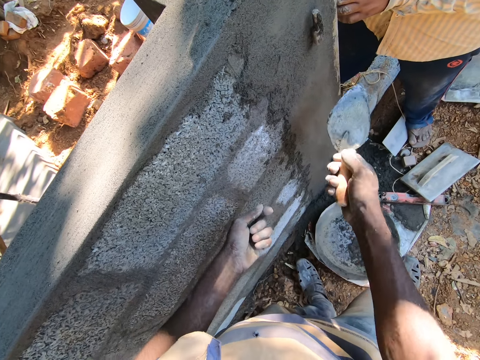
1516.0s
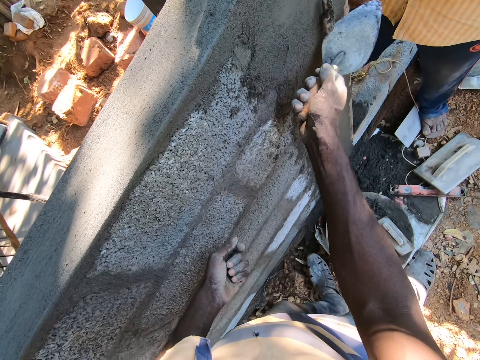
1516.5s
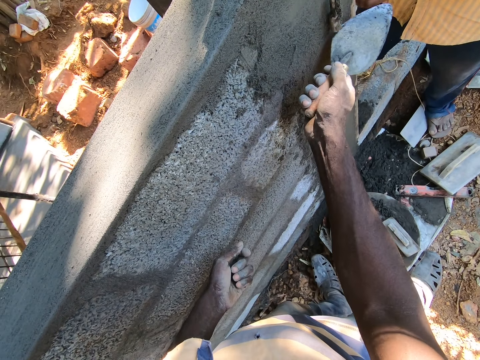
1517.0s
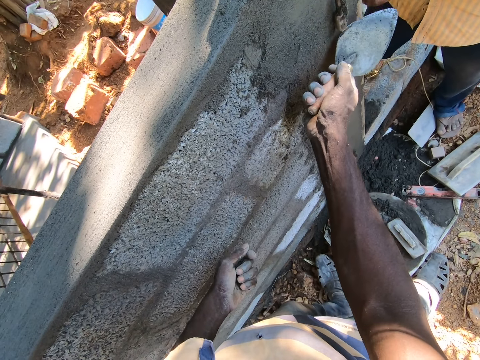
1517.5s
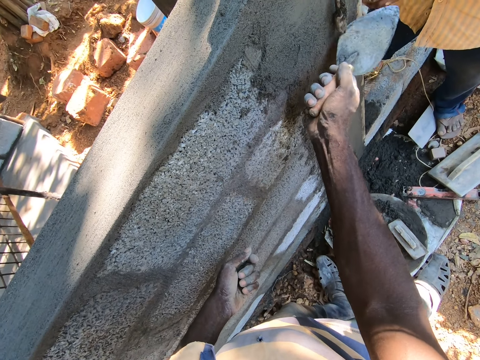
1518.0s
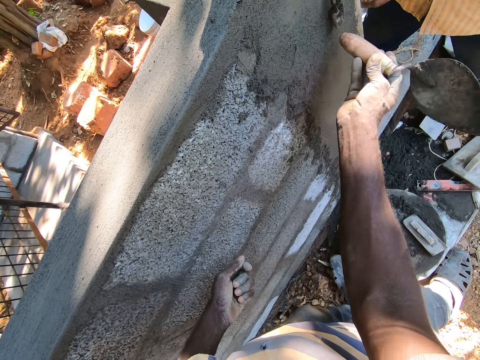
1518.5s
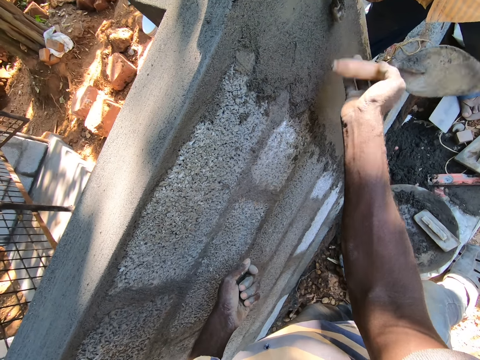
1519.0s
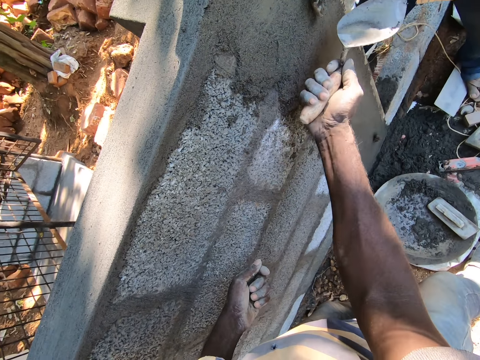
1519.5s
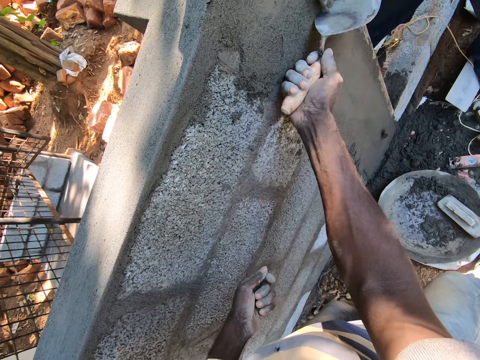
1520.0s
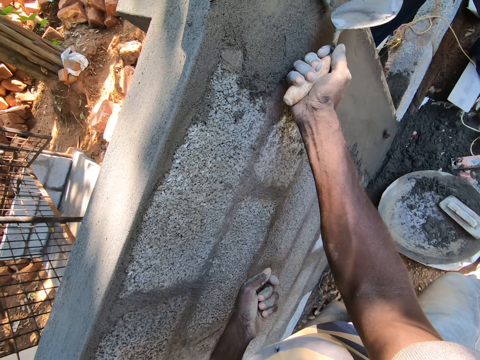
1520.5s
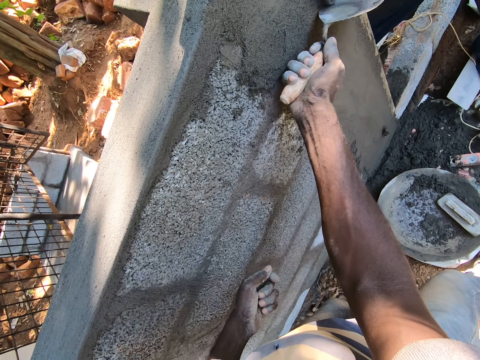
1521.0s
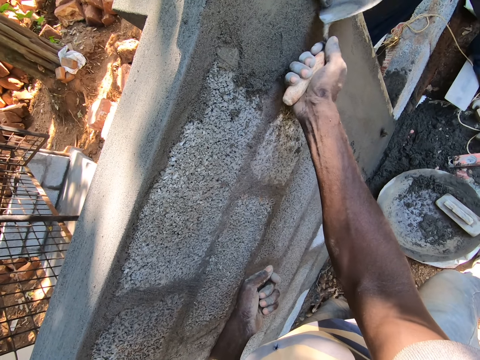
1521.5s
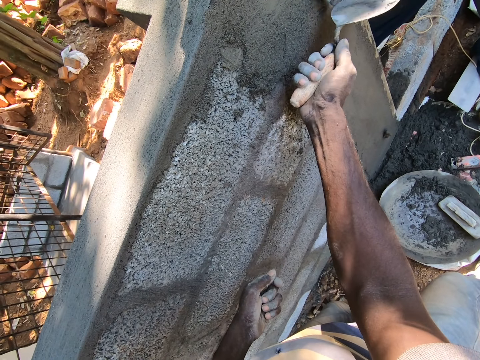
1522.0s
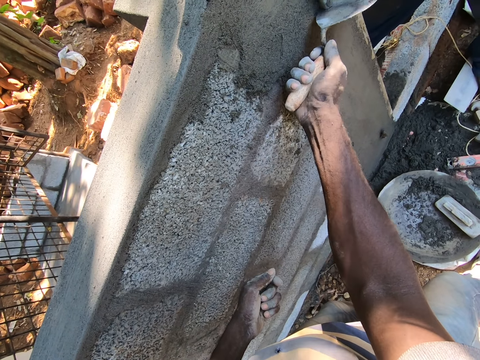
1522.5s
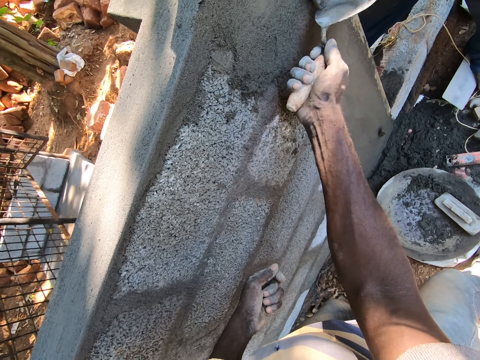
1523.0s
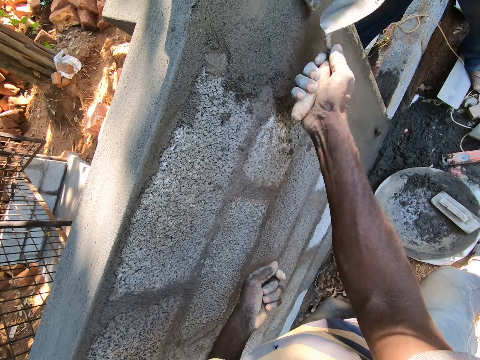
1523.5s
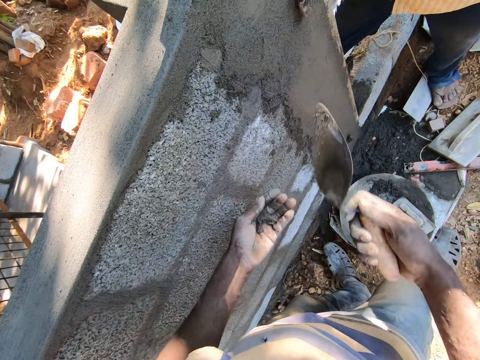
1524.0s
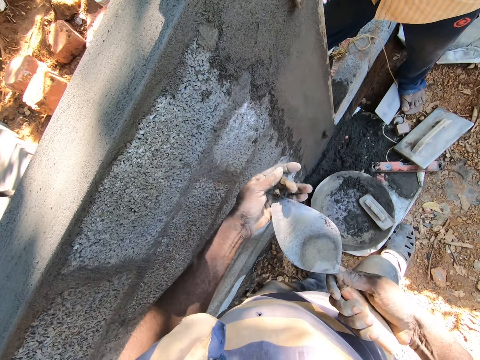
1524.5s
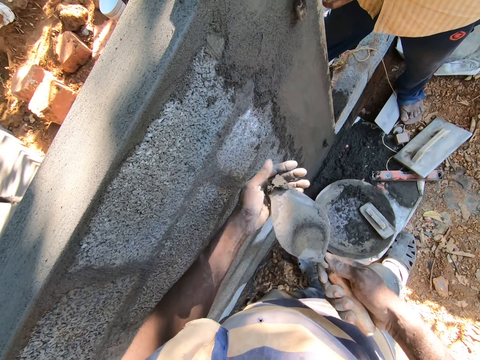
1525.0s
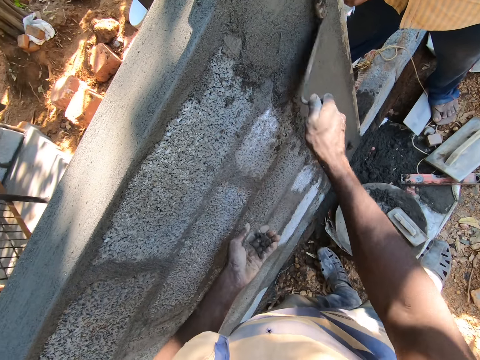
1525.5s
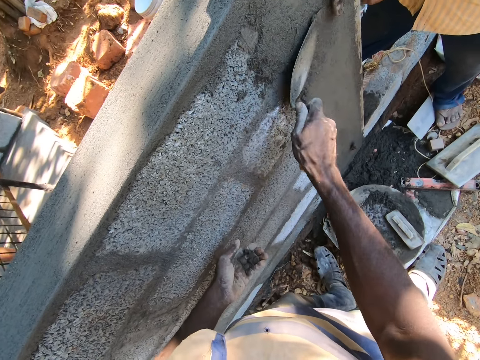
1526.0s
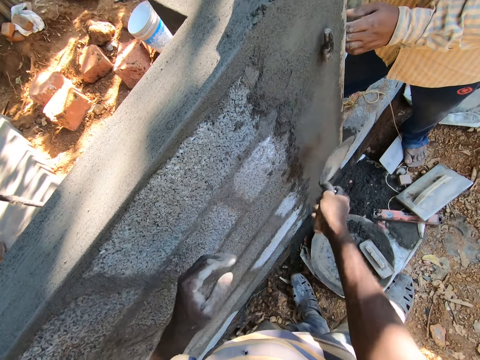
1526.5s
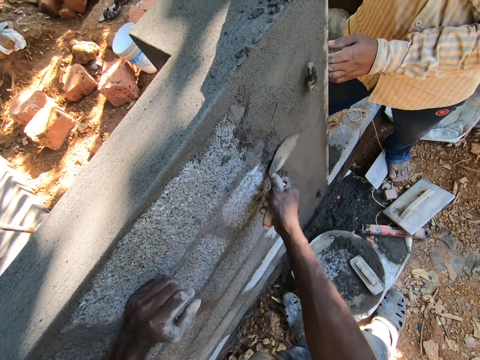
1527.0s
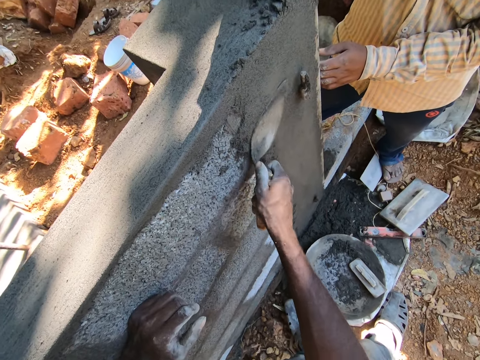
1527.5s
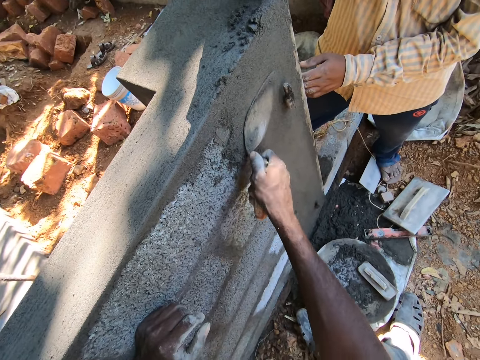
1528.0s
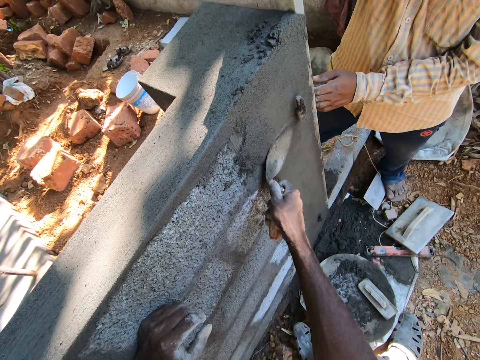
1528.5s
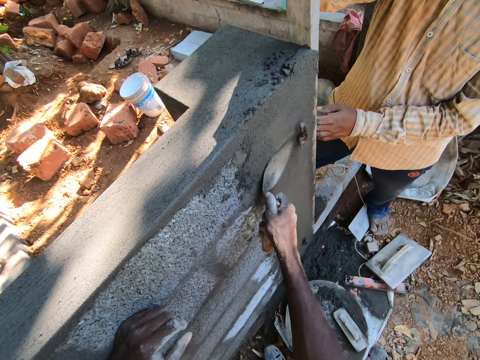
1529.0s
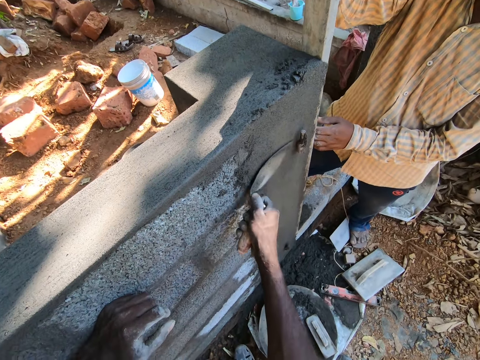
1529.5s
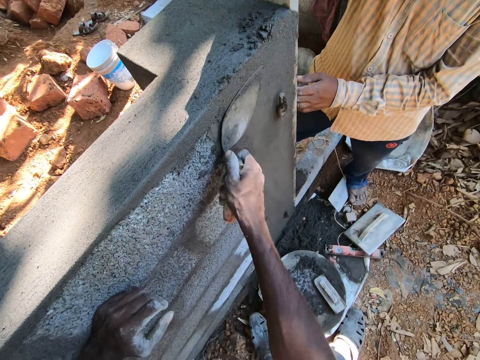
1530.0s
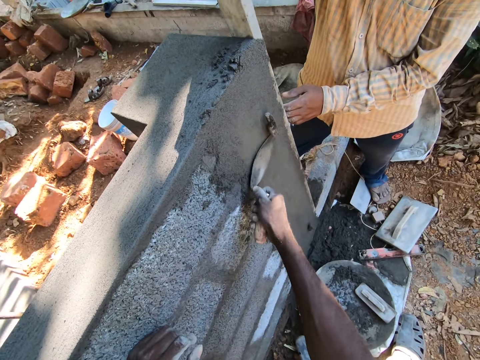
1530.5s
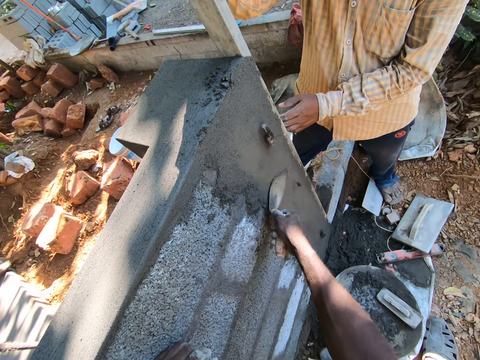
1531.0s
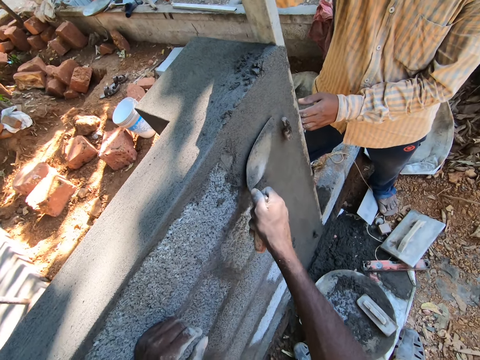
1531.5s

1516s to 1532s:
The camera wearer scrapes the wall with the brick trowel in his right hand. He hits the handle with the trowel. He scoops mortar from his left hand with the brick trowel in his right hand. He plasters the wall with the mortar on the brick trowel in his right hand. He smoothens the wall with the brick trowel in his right hand.

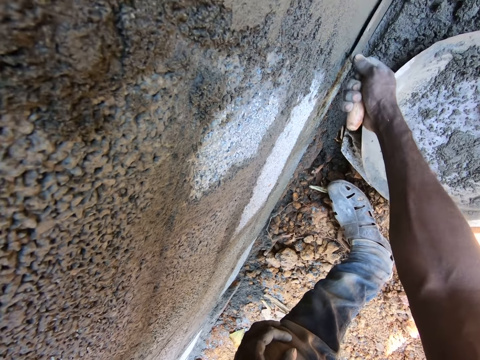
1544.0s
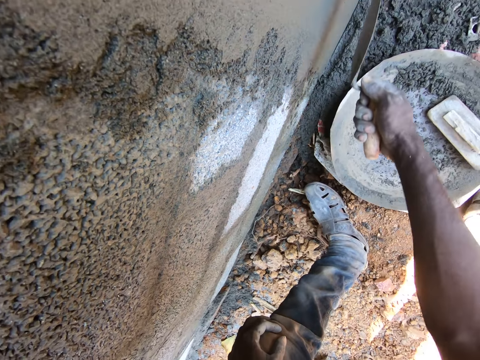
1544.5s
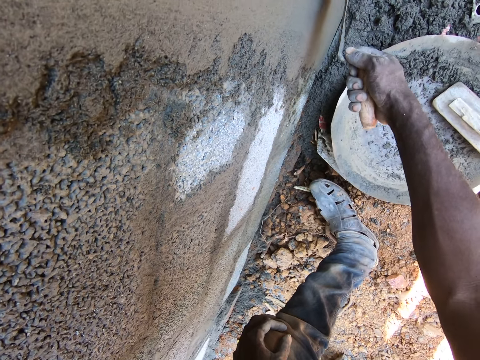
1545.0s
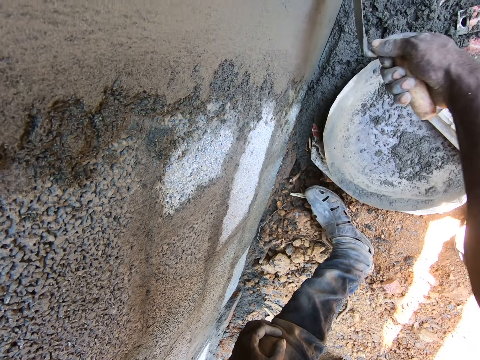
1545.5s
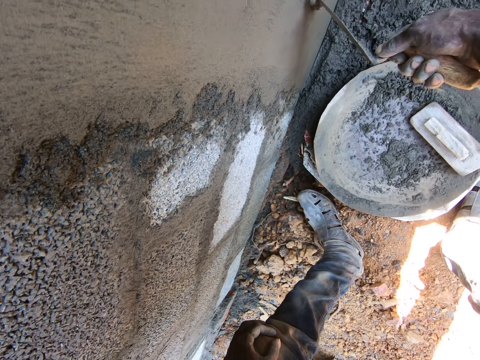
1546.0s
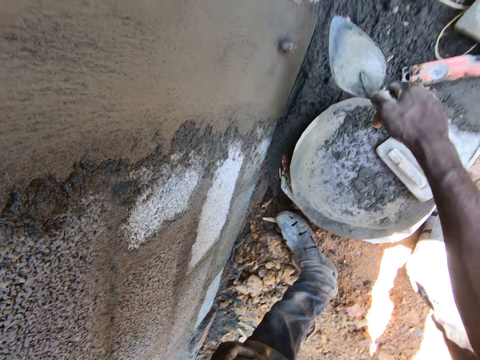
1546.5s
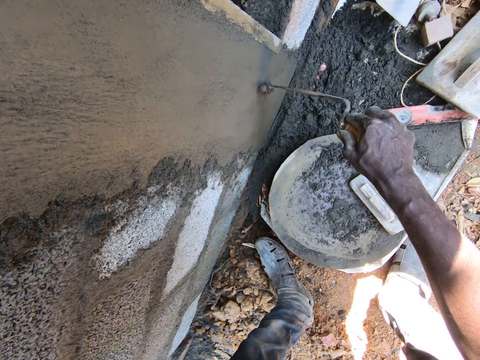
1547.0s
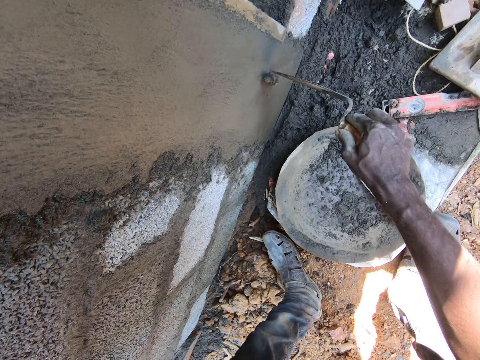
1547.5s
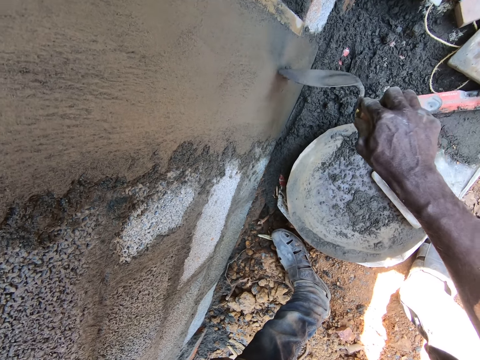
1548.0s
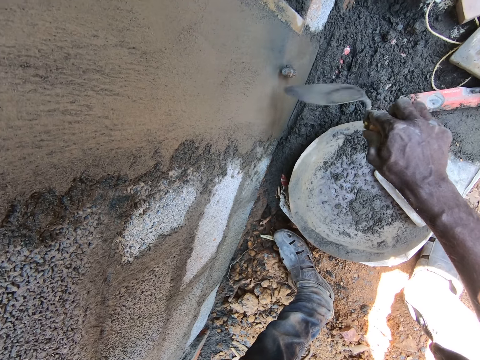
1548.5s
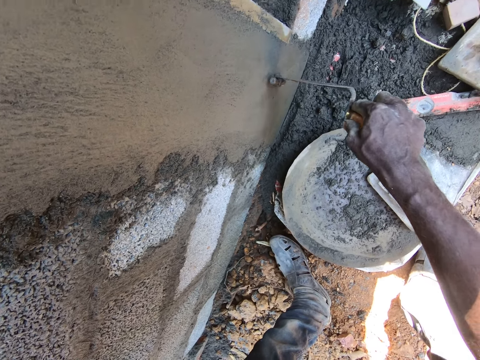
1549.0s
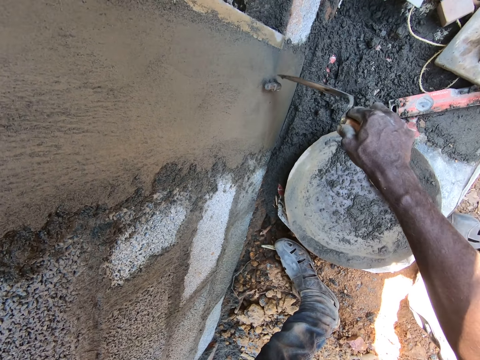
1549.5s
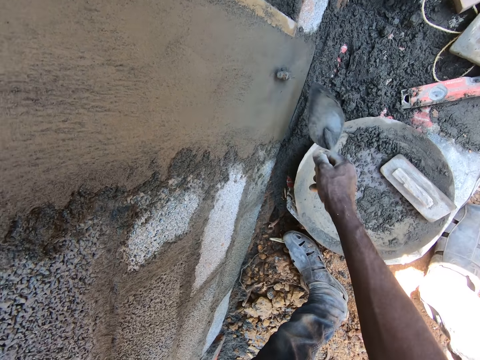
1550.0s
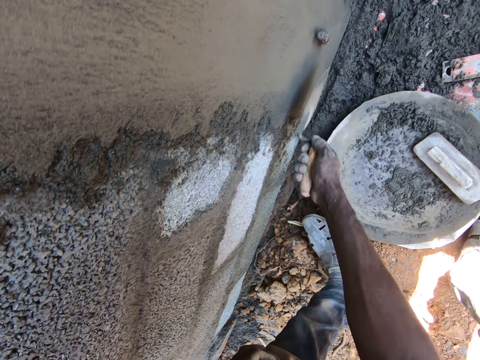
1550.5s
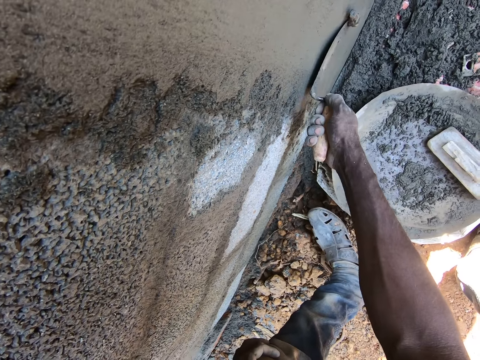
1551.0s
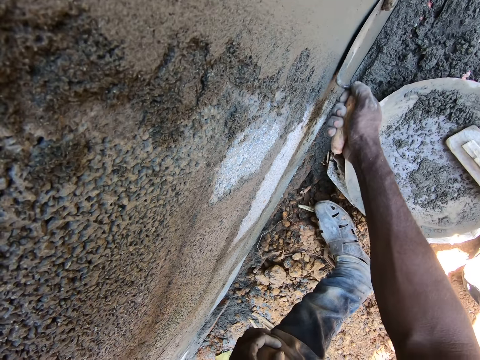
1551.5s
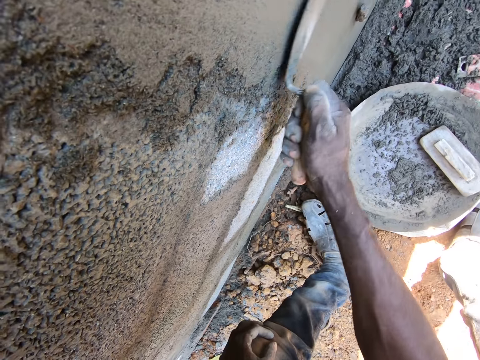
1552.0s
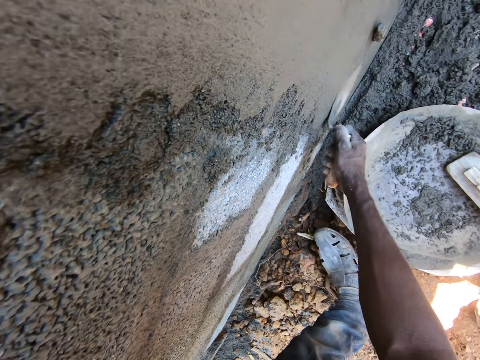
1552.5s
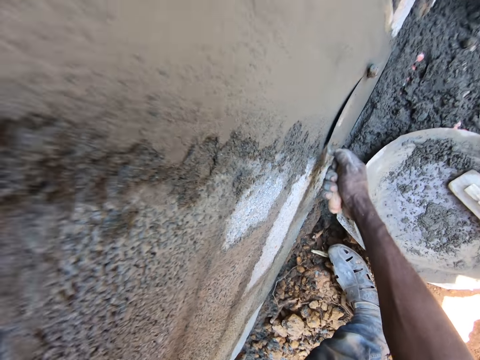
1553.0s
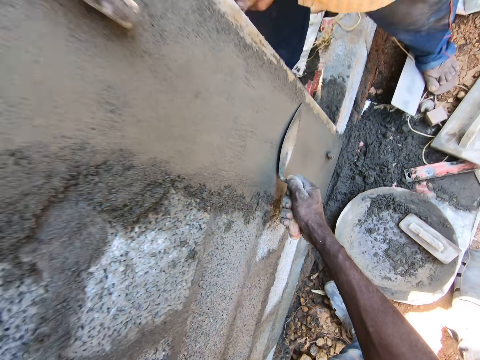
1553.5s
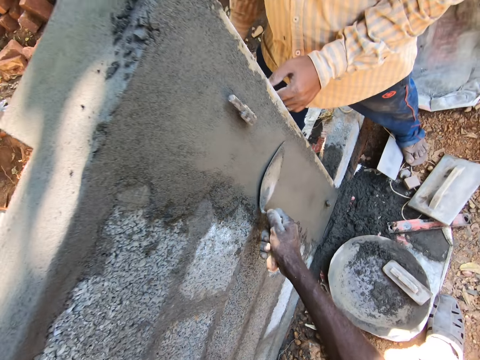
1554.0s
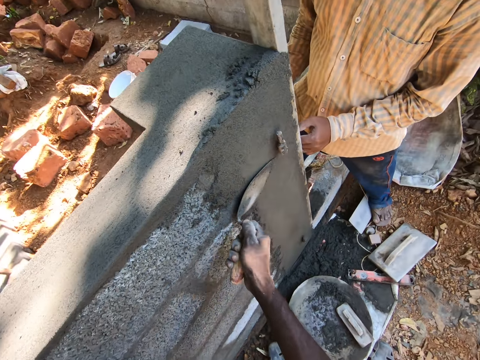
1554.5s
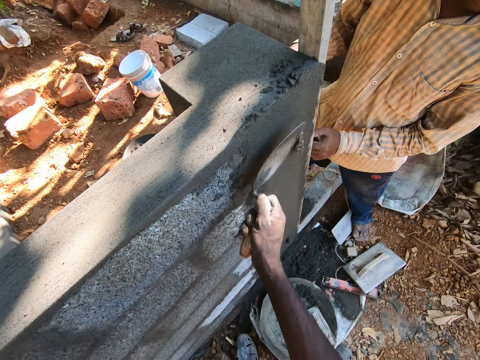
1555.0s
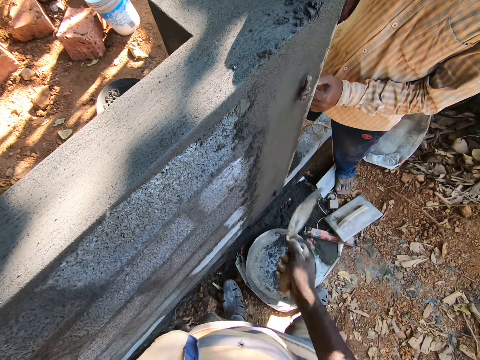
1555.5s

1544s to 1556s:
The camera wearer scrapes the wall with the brick trowel in his right hand. He removes mortar from the handle. He smoothens the wall with the brick trowel in his right hand.
